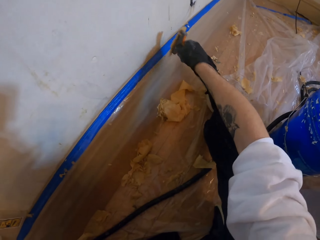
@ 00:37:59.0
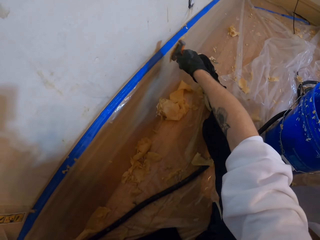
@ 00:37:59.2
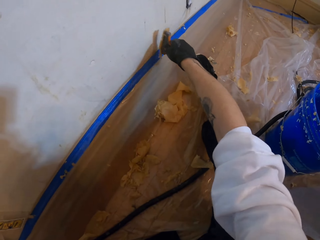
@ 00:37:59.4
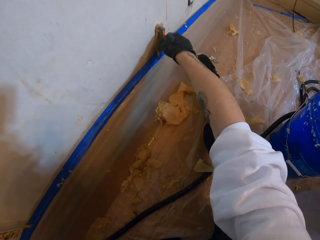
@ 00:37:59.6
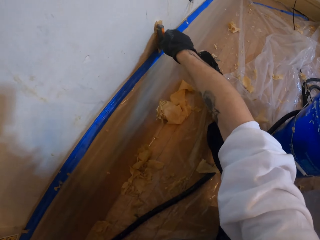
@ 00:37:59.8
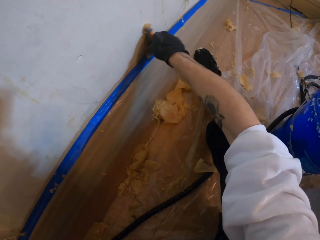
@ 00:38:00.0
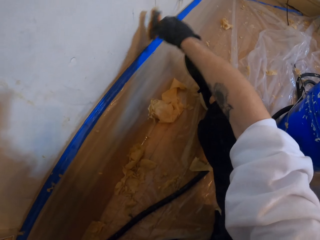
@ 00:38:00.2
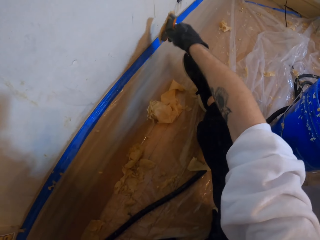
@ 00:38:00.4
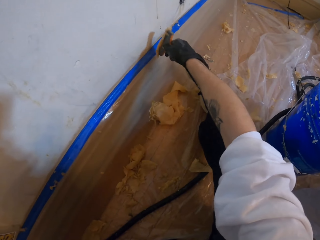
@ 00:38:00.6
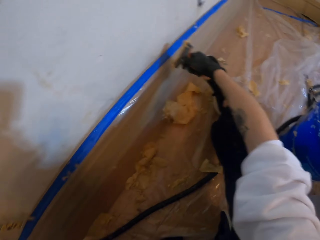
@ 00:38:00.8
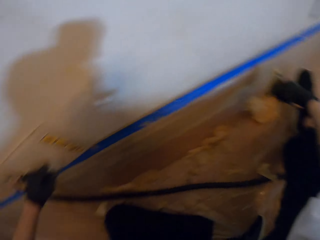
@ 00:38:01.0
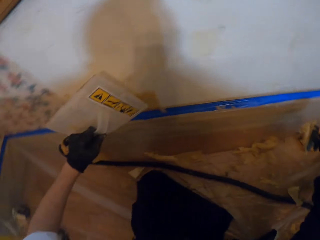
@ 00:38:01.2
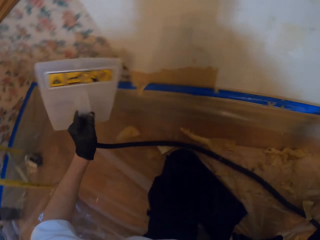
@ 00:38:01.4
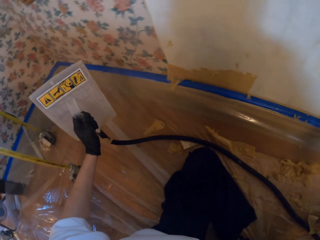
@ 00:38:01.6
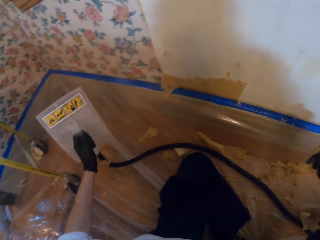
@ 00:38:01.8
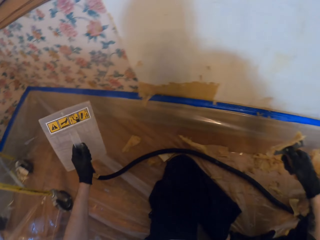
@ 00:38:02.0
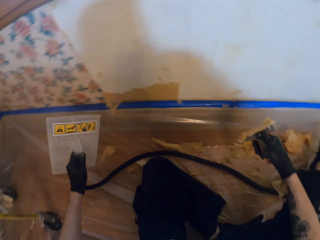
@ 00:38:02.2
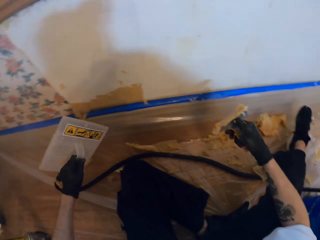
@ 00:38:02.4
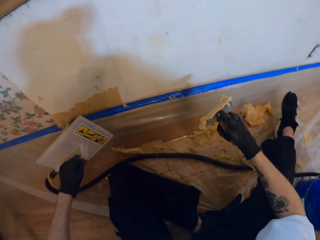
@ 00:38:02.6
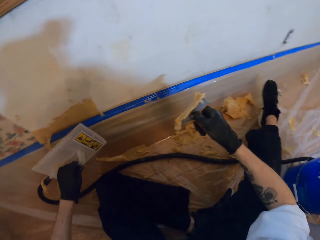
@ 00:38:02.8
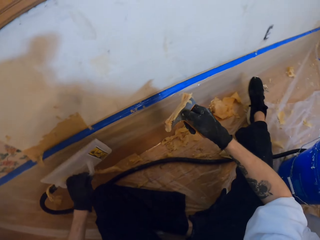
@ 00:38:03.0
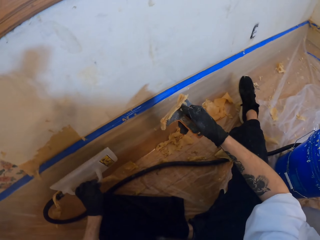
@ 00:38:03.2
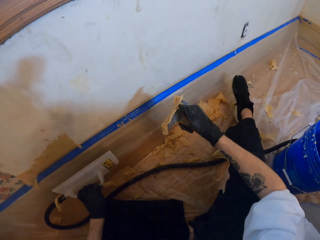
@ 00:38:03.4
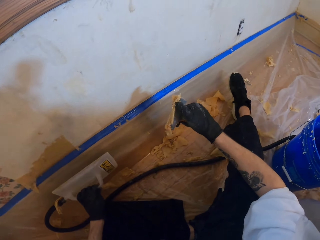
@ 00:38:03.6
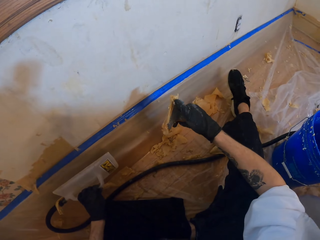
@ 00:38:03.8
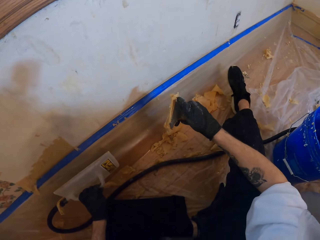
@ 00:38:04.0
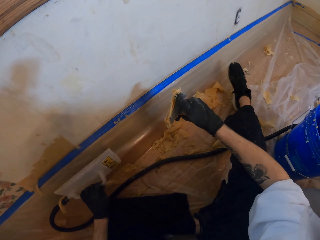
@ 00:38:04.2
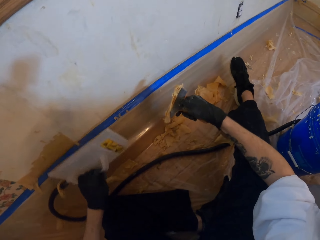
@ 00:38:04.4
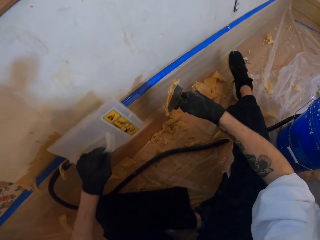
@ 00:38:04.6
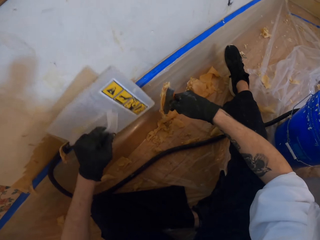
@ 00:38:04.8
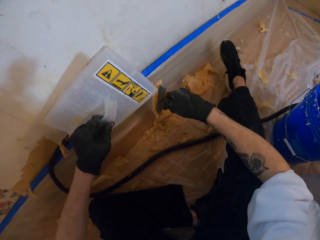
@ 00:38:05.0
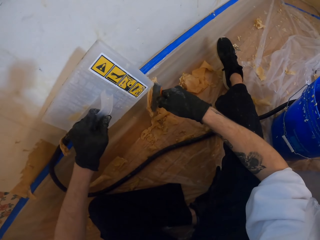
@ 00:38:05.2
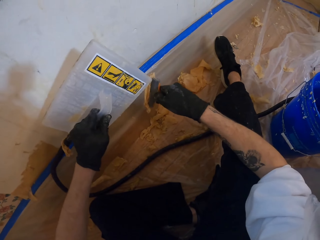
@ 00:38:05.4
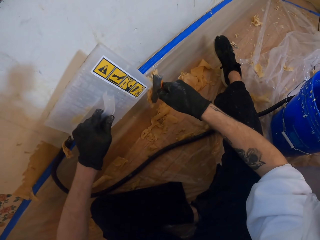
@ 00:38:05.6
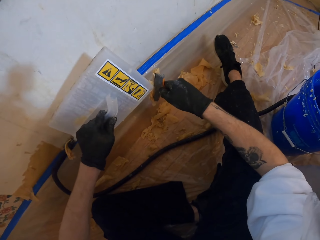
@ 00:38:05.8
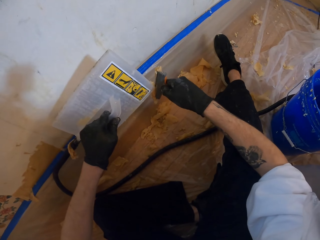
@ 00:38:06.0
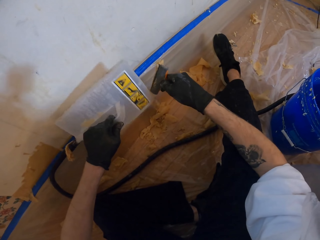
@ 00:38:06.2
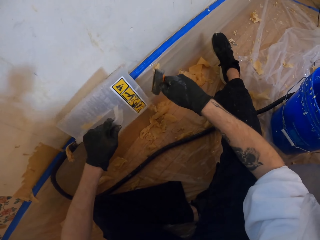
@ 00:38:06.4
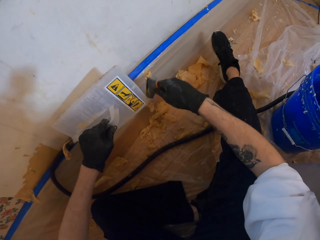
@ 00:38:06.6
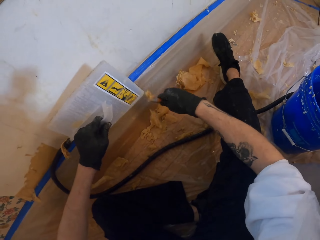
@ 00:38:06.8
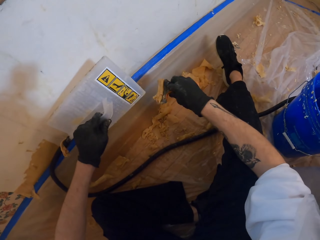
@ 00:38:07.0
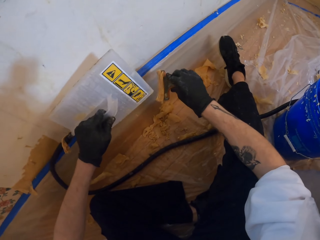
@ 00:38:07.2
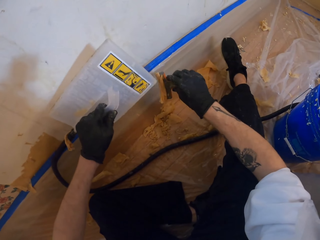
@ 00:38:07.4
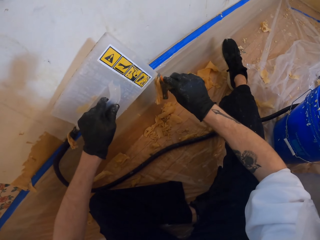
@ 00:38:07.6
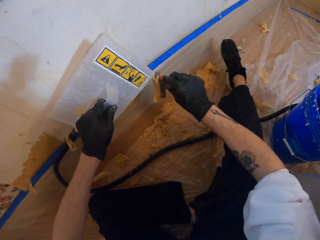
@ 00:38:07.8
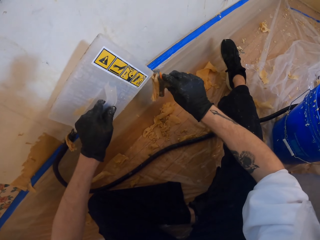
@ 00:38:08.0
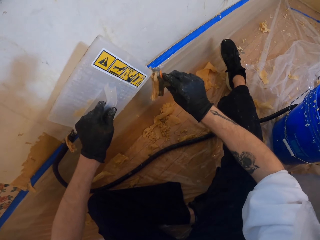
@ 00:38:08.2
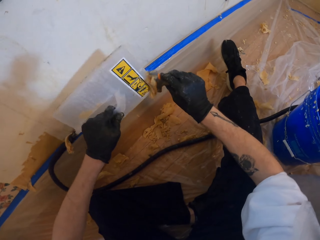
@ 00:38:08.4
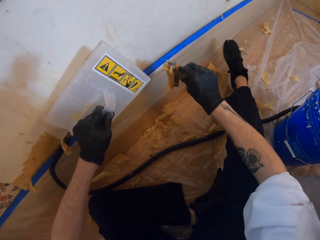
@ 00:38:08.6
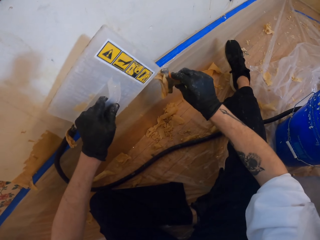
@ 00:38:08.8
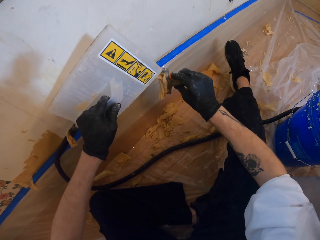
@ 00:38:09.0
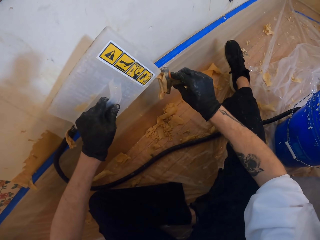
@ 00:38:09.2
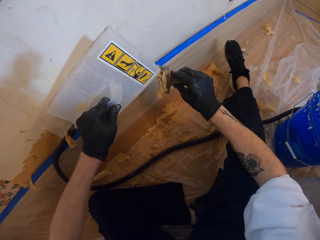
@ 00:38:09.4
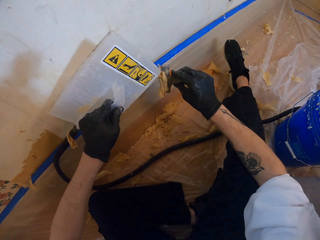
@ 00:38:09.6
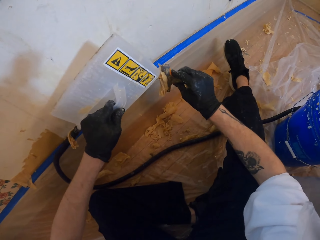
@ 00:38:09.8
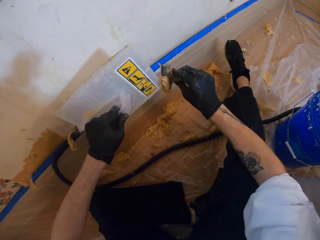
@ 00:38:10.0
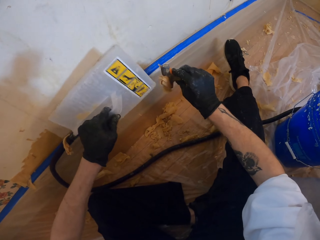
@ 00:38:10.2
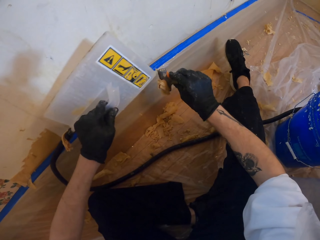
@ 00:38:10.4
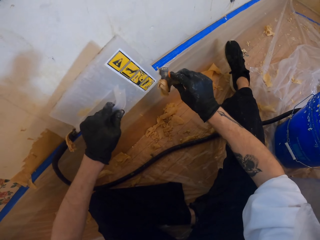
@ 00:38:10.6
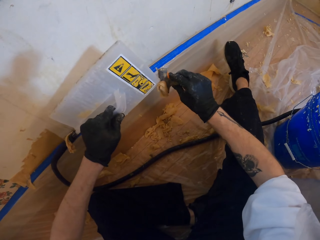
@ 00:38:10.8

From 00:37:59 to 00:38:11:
The camera wearer removes wallpaper from the paint scraper.

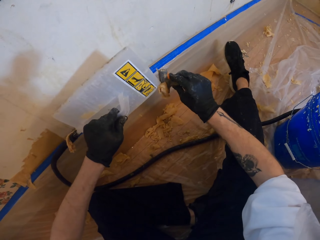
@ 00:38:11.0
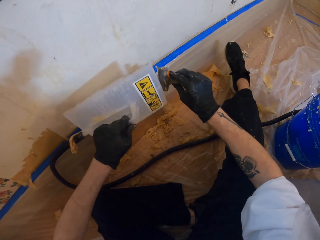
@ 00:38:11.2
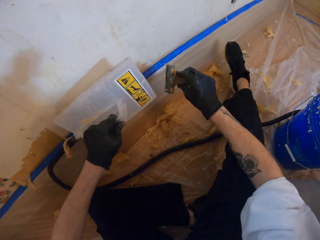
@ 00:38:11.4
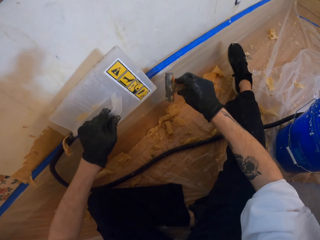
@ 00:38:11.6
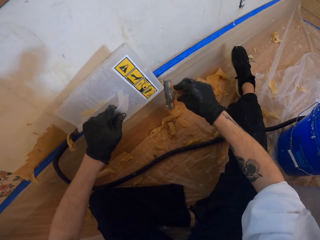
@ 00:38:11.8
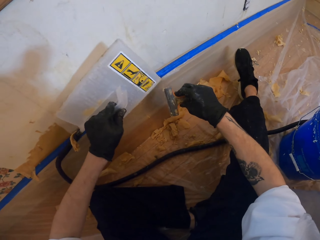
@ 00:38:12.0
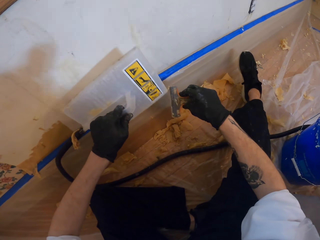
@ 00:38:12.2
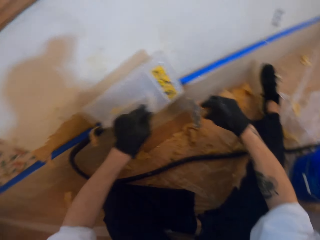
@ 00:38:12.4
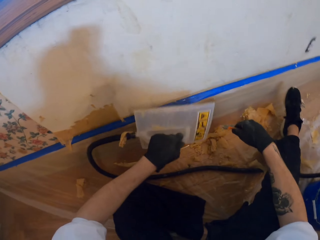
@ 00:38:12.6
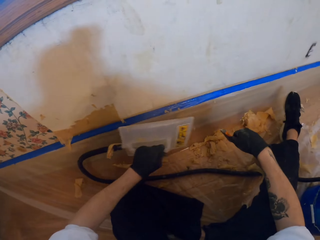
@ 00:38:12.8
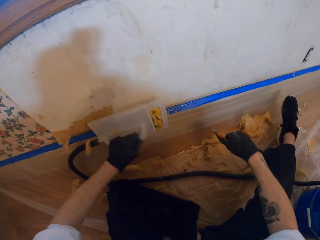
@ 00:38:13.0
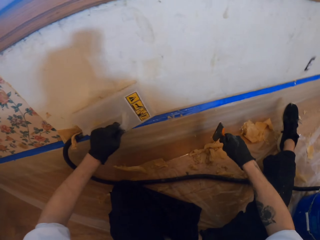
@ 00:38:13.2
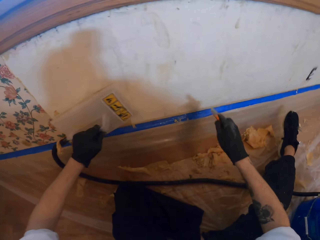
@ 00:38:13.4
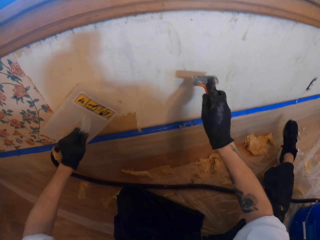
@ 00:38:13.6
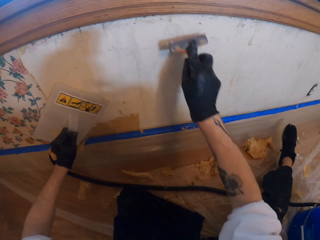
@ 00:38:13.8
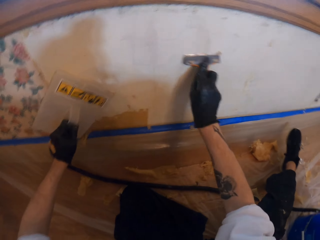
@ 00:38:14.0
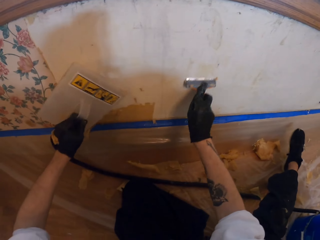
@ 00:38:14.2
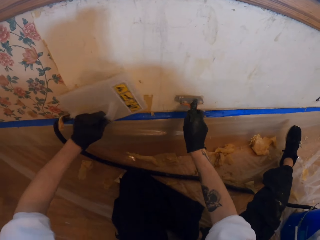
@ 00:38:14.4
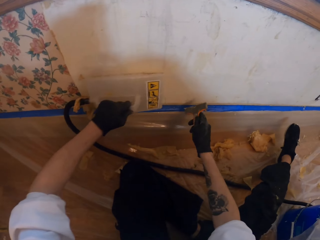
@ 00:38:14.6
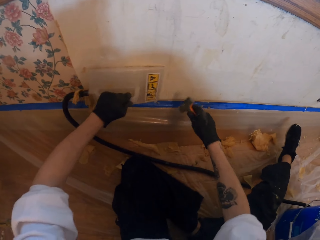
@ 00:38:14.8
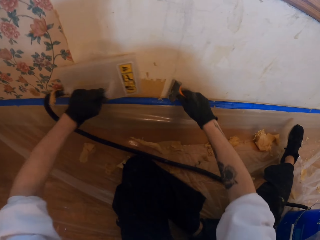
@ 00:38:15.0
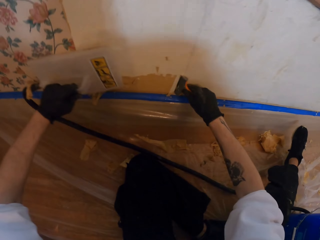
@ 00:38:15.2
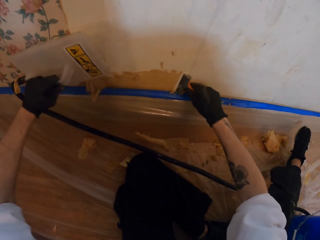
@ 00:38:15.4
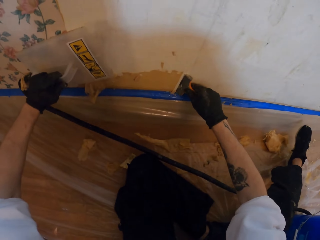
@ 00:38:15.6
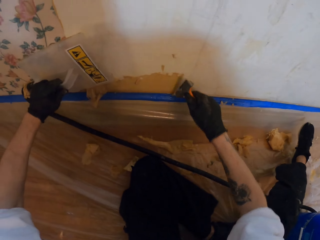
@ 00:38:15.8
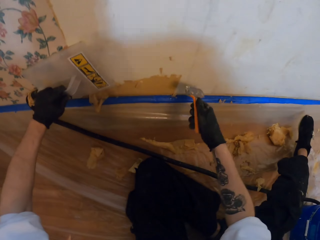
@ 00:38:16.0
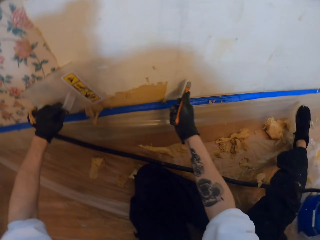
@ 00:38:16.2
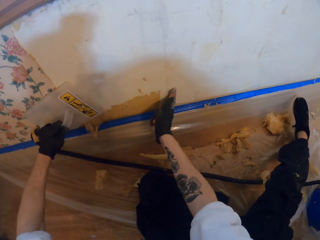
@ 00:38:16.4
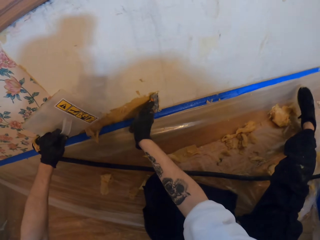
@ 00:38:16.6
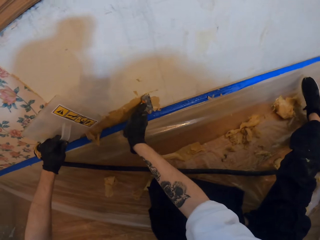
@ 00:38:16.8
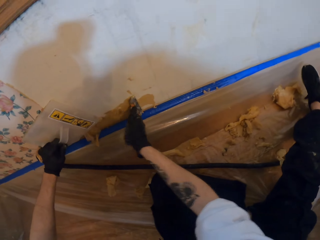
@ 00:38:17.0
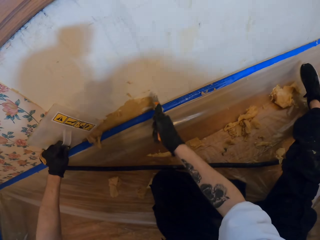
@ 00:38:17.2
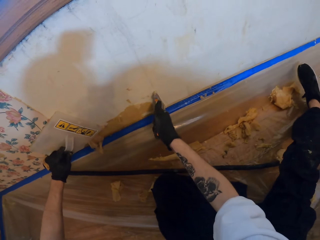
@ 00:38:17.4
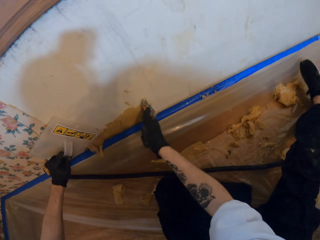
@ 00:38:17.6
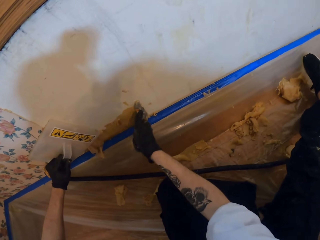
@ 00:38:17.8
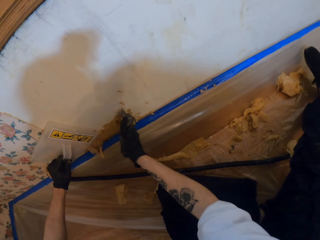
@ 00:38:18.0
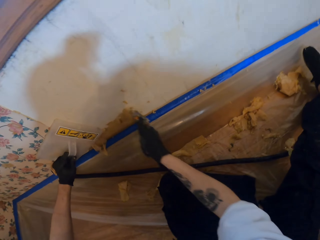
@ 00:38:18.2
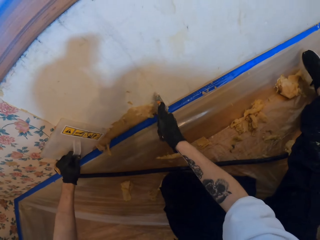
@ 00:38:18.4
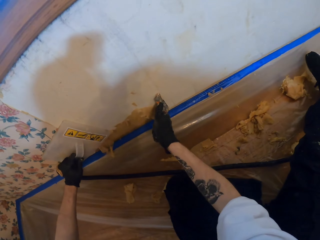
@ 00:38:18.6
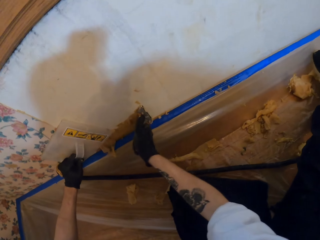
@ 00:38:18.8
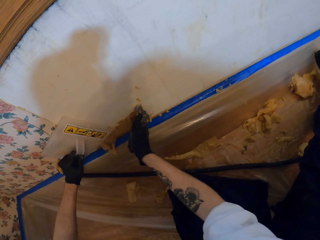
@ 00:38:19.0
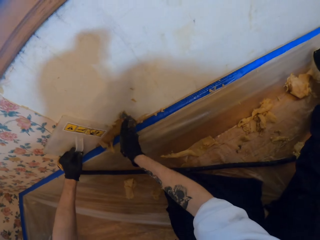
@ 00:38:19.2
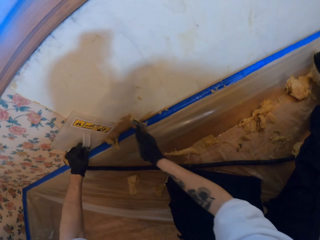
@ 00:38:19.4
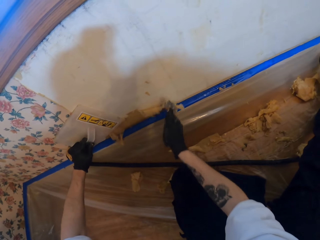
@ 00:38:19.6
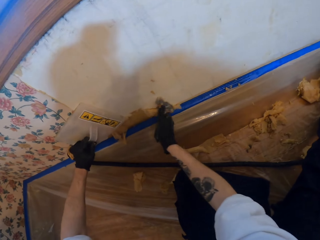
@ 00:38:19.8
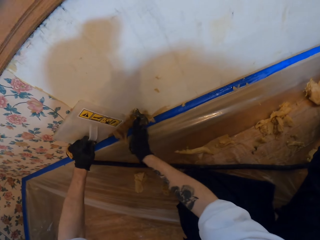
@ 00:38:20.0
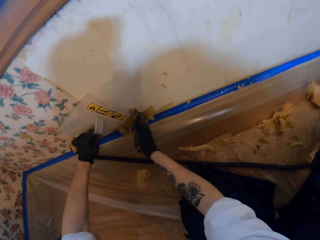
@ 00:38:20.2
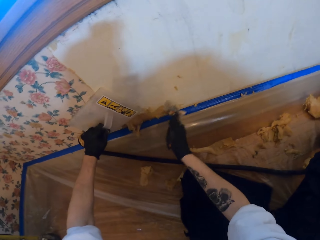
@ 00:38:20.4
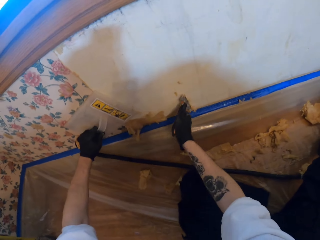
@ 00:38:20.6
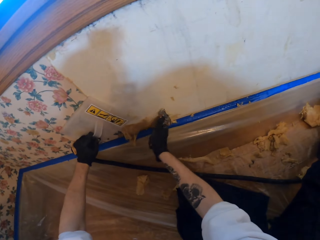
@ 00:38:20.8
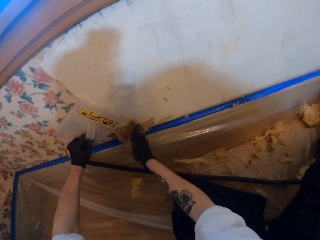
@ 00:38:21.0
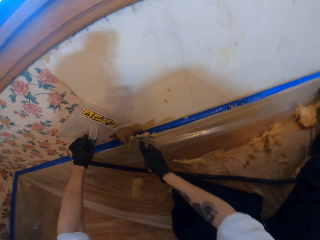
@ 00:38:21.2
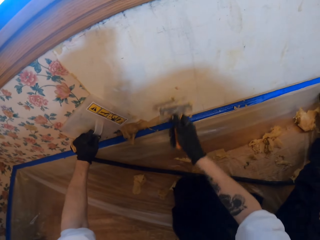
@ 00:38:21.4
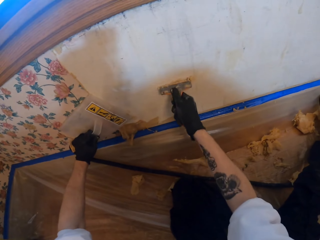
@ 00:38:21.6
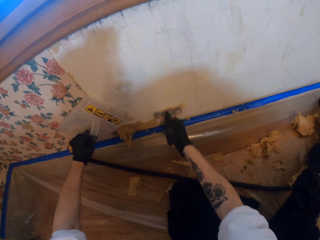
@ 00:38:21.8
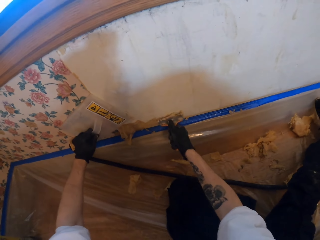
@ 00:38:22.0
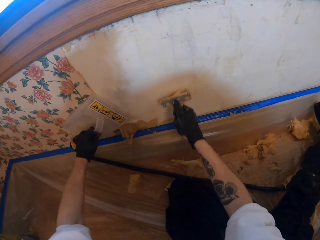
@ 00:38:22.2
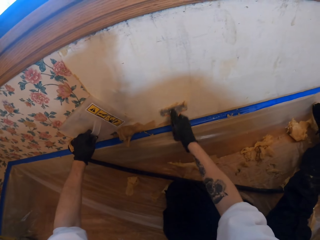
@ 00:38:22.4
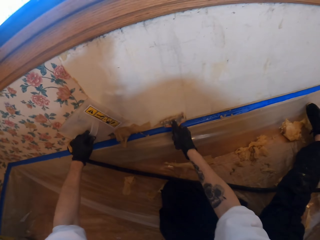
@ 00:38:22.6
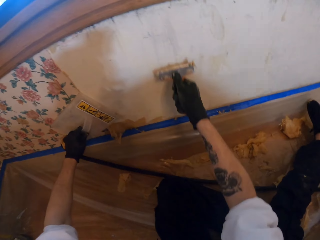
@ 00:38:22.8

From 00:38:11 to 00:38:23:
The camera wearer removes wallpaper from the wall. They scratch the wall.
